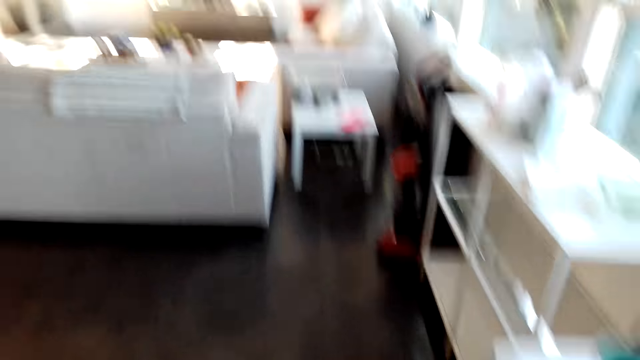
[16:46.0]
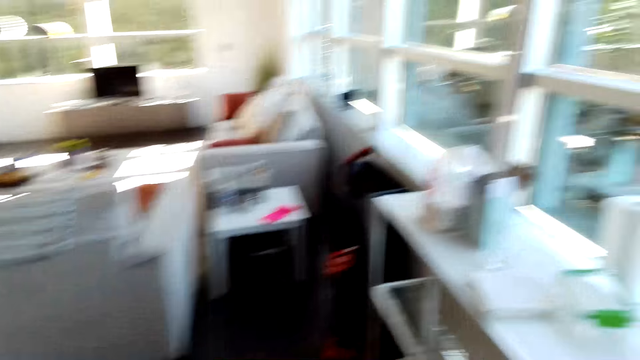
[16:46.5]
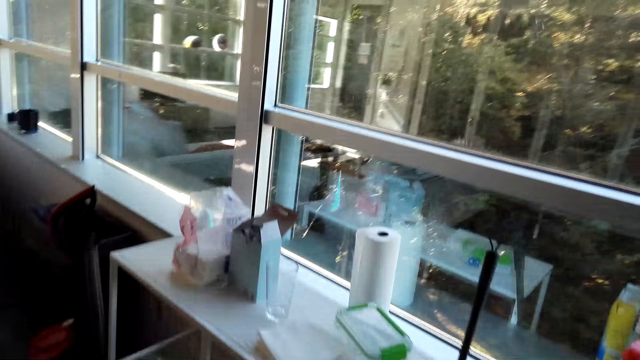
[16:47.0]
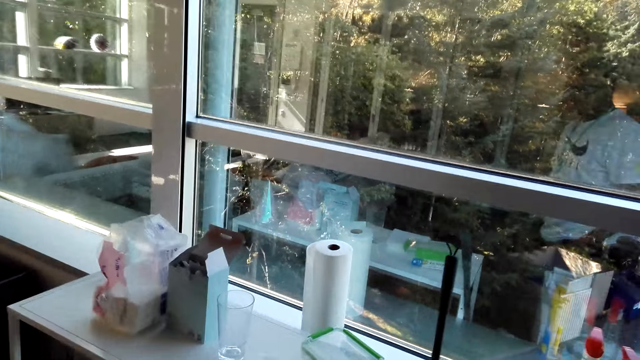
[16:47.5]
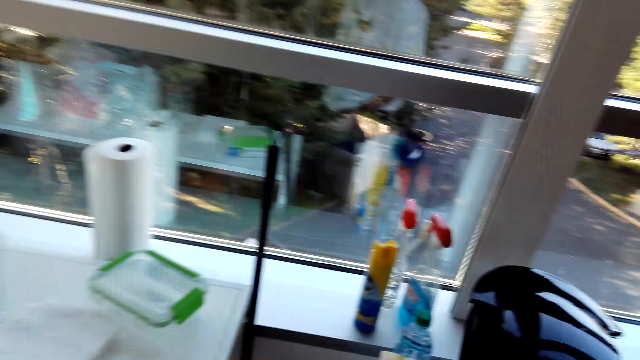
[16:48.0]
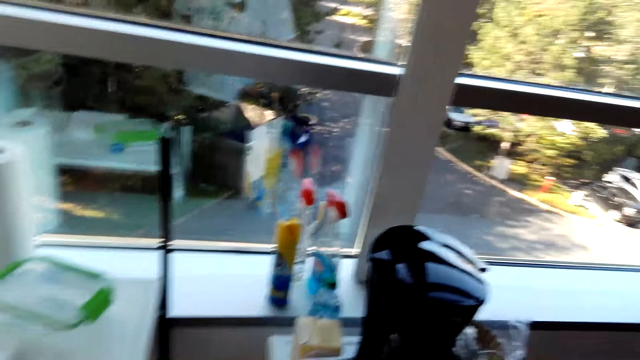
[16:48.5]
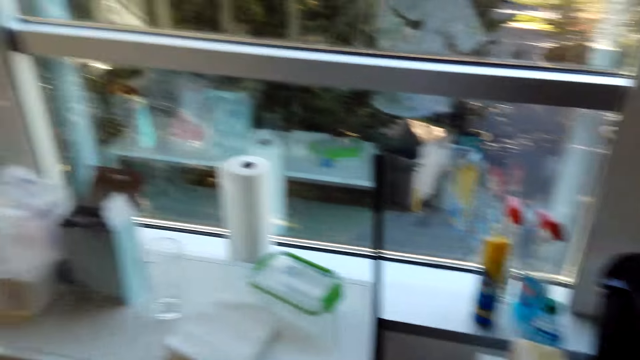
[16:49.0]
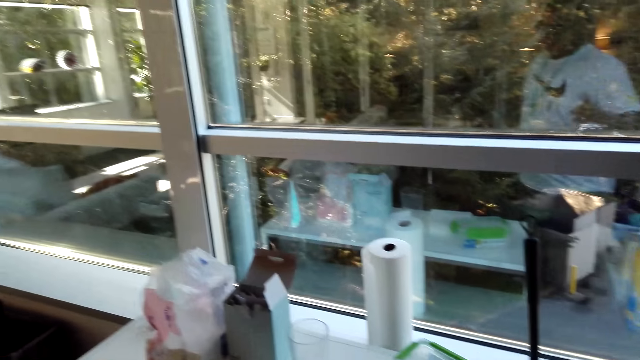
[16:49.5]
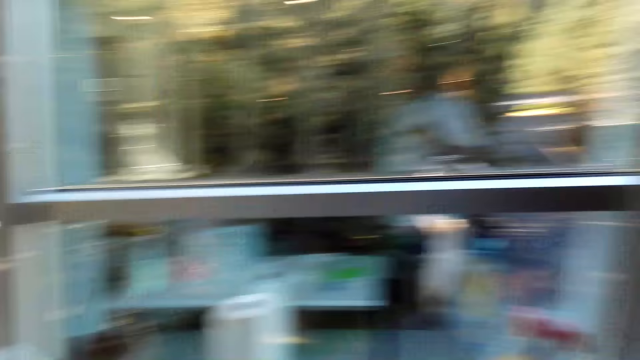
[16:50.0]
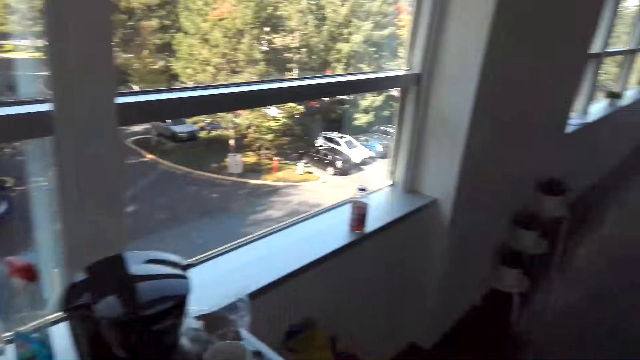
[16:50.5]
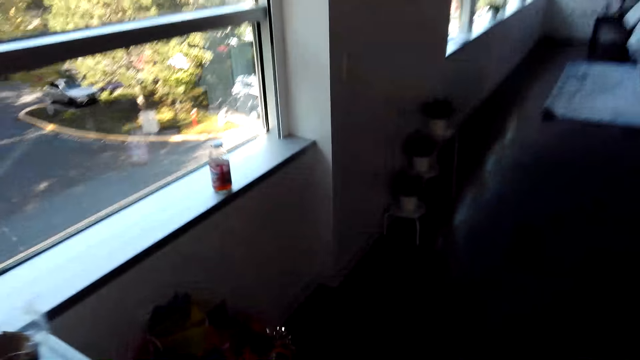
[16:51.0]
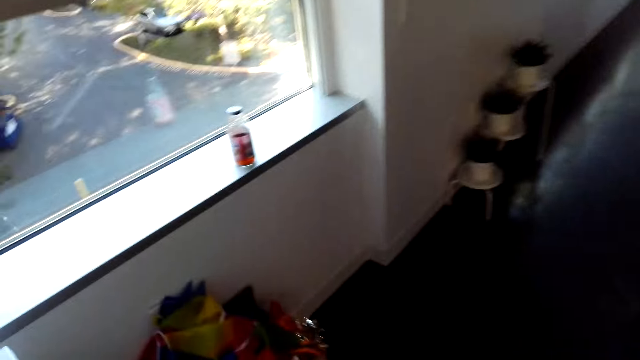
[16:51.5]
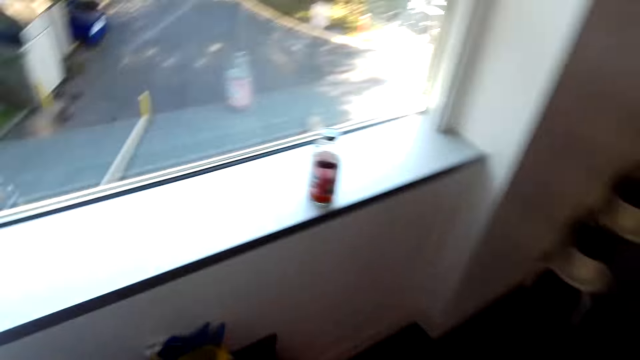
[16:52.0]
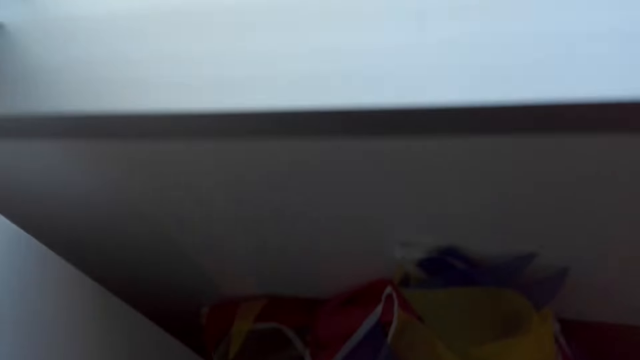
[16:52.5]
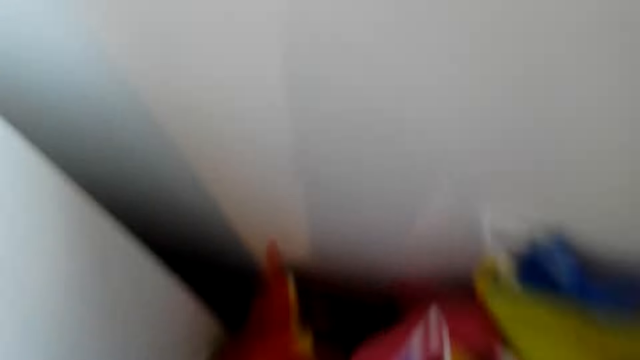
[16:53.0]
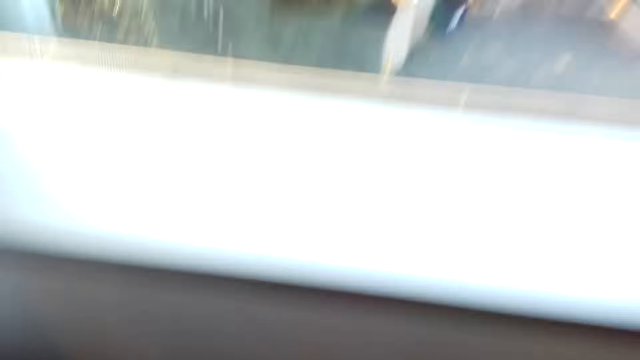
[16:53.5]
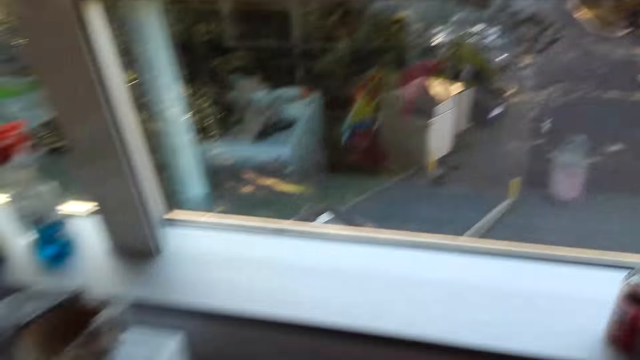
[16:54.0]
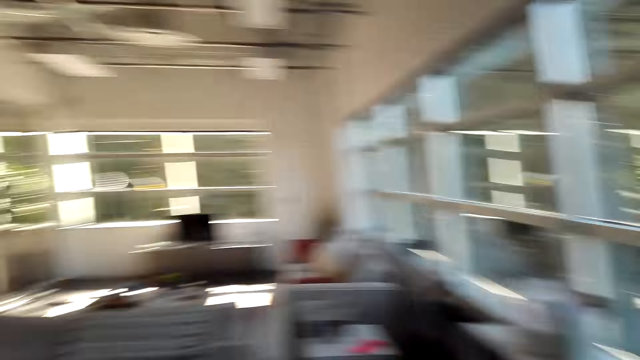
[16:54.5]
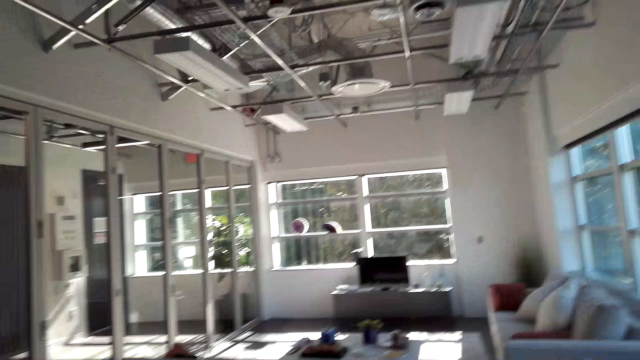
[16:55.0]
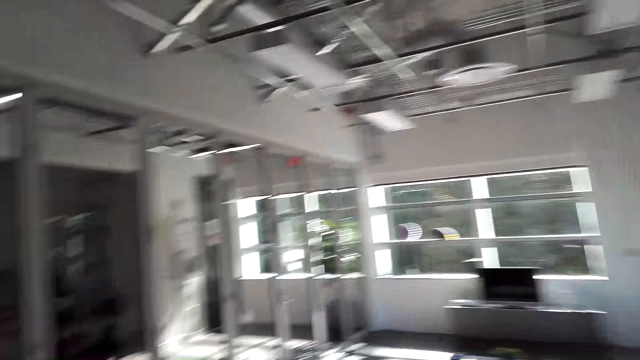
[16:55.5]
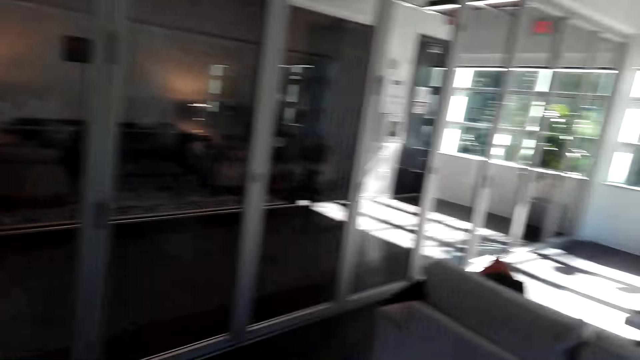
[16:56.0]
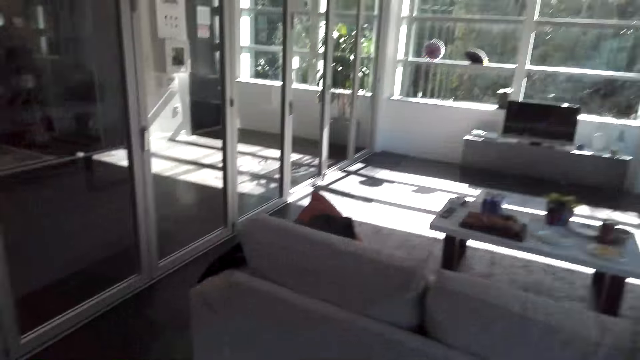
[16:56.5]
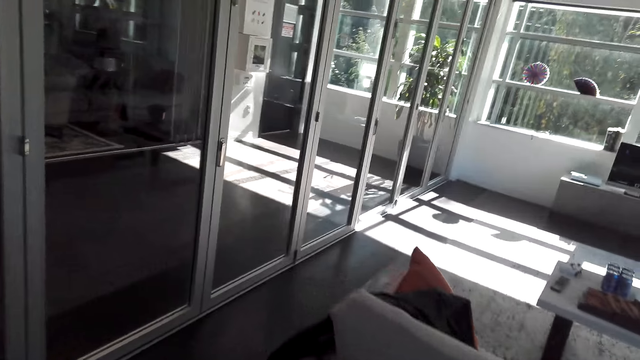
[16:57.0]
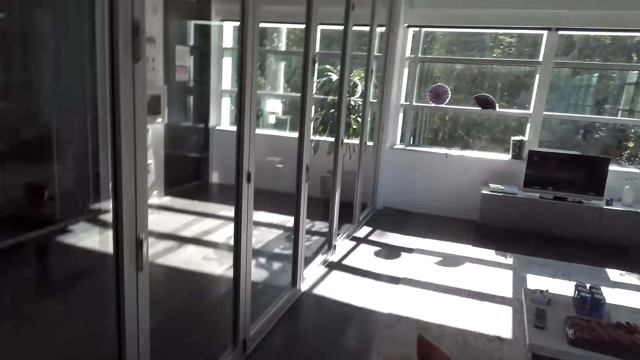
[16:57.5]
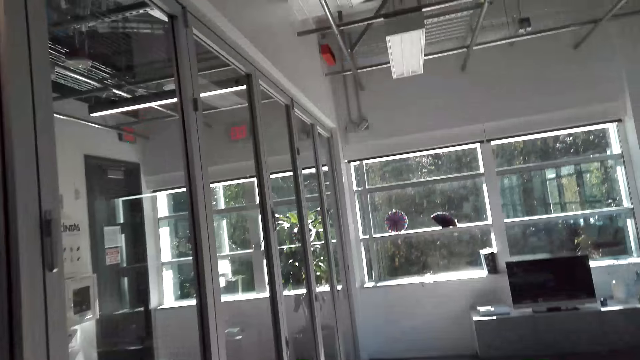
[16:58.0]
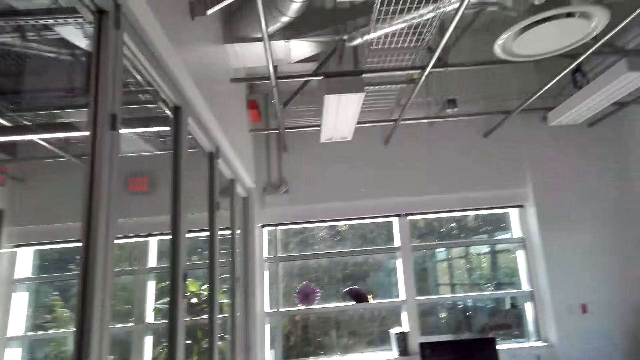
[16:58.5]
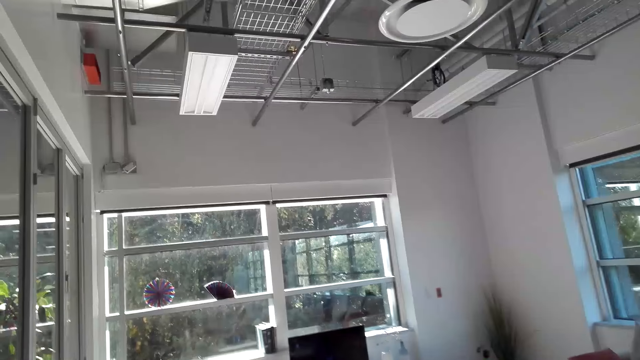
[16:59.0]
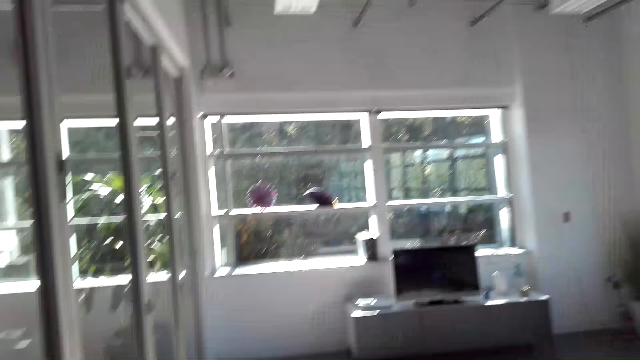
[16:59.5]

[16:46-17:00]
The camera wearer looks around the room. They pick a carton box of wall artificial decoration and move towards the sitting room.

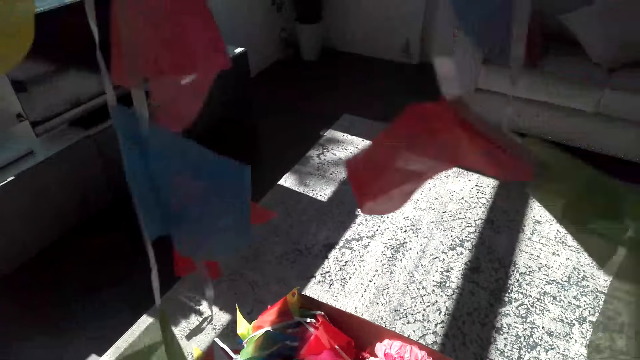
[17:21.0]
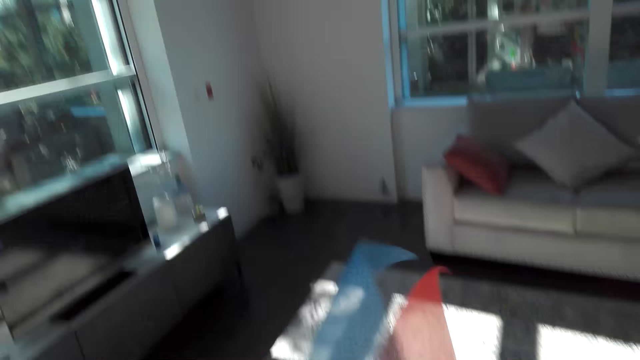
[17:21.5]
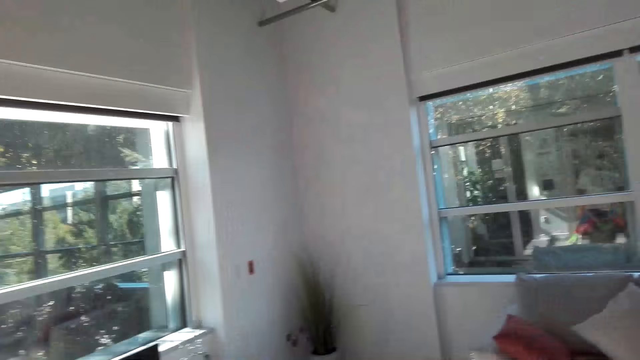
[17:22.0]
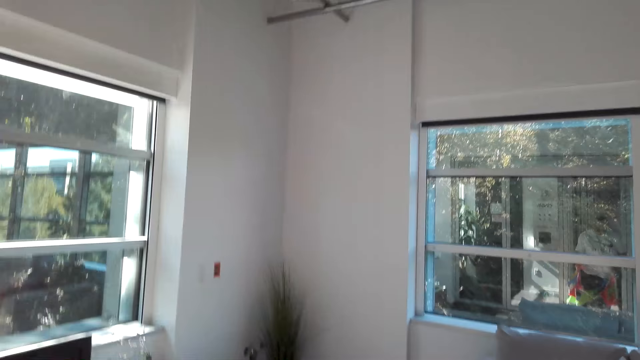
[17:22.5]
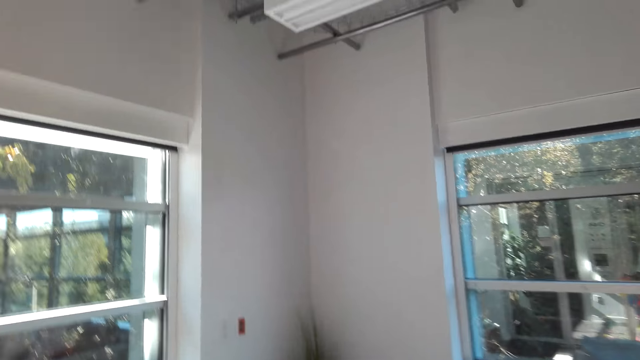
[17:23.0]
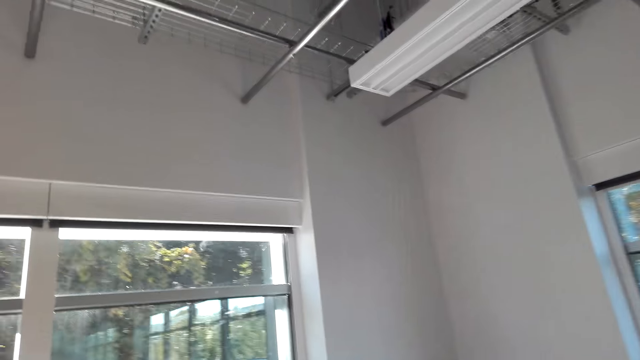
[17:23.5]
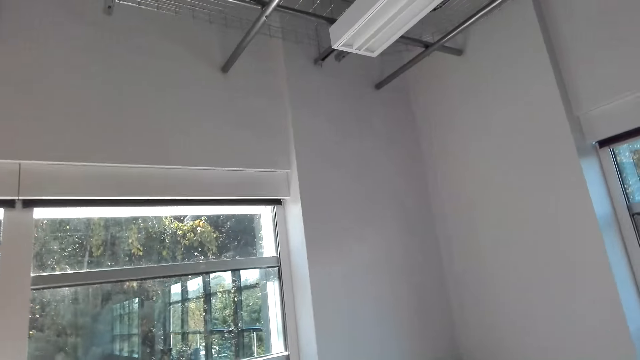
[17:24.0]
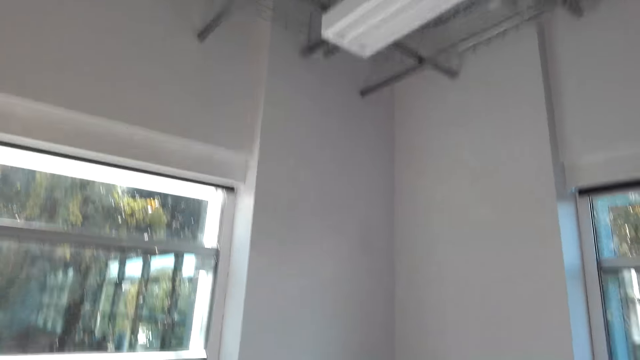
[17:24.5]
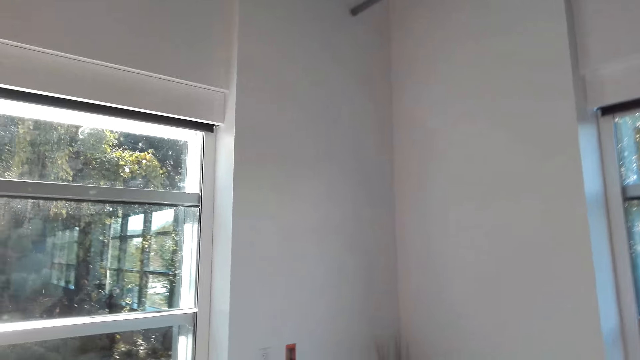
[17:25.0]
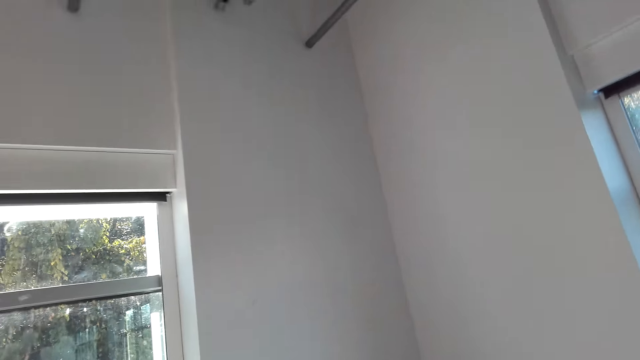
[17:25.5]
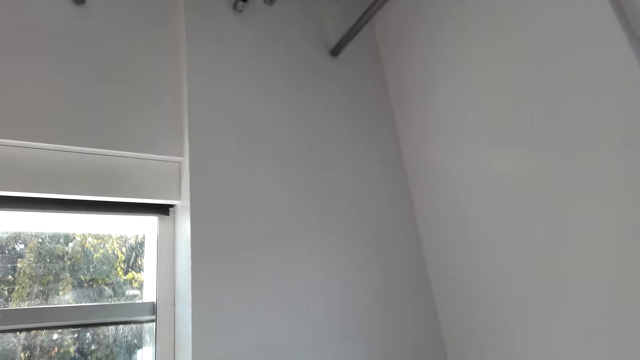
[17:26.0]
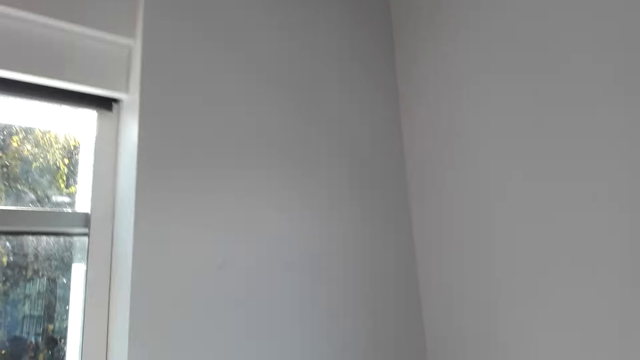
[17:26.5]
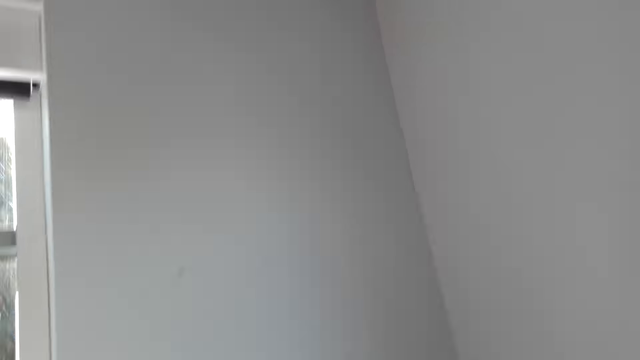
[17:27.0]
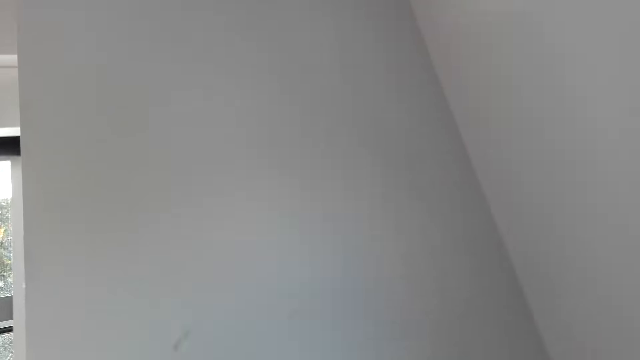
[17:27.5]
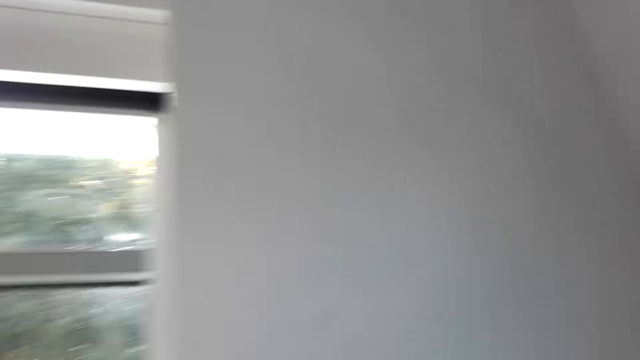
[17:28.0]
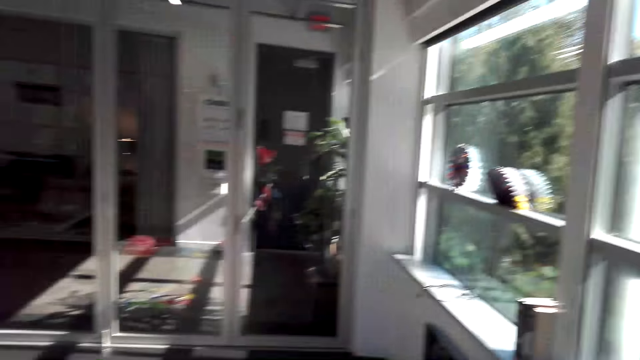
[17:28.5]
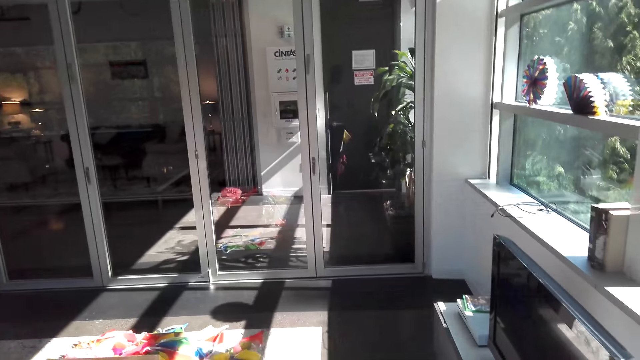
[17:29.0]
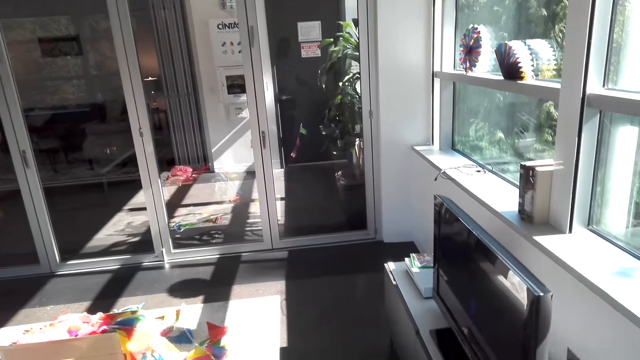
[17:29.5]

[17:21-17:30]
The camera wearer walks towards the wall.
